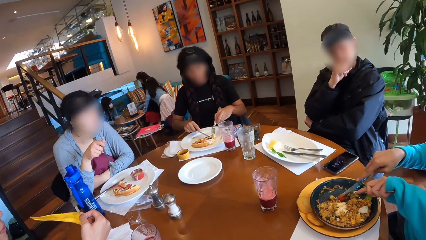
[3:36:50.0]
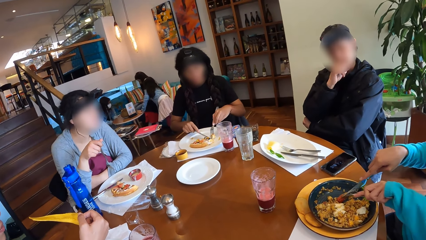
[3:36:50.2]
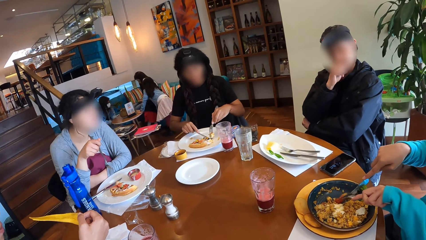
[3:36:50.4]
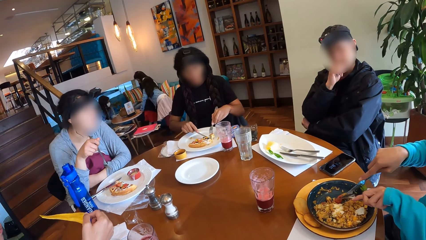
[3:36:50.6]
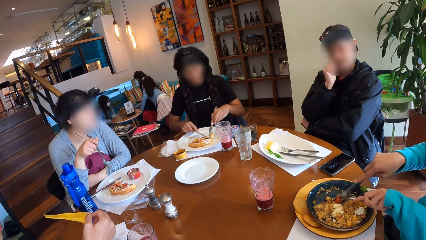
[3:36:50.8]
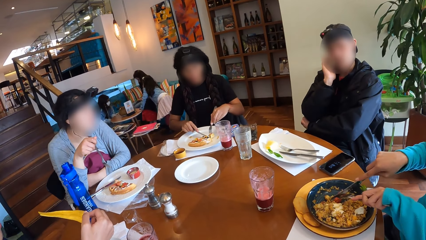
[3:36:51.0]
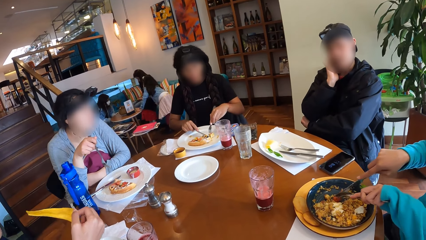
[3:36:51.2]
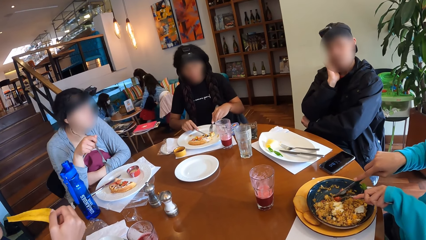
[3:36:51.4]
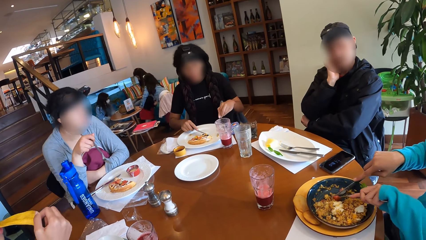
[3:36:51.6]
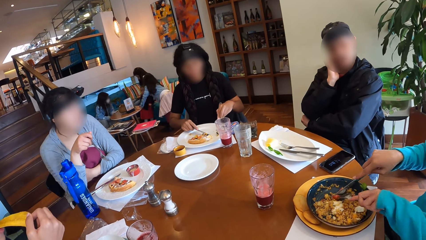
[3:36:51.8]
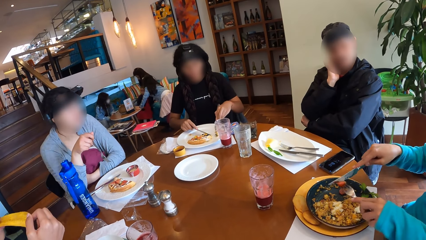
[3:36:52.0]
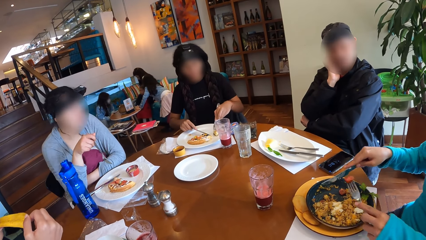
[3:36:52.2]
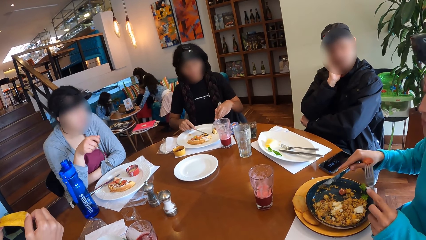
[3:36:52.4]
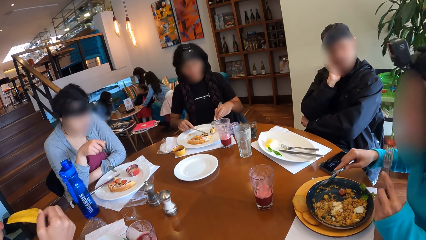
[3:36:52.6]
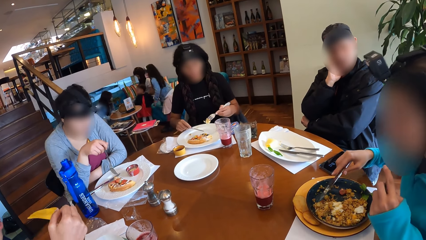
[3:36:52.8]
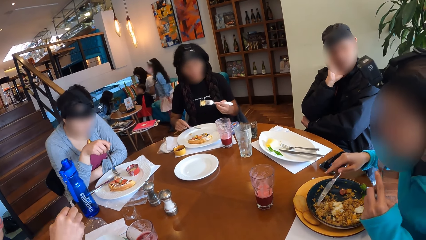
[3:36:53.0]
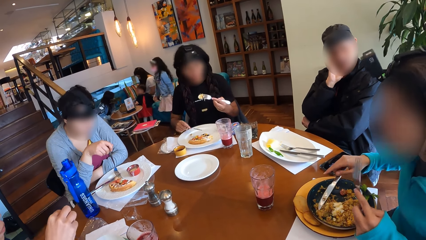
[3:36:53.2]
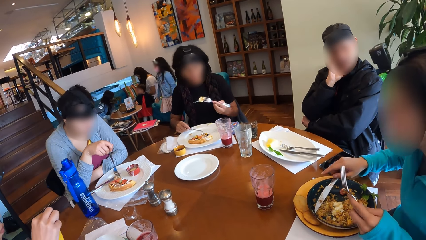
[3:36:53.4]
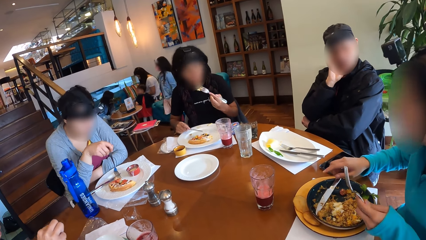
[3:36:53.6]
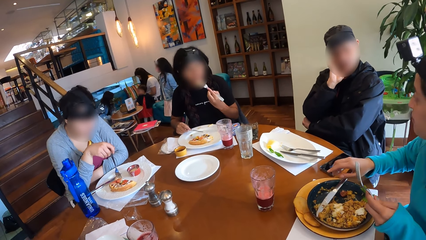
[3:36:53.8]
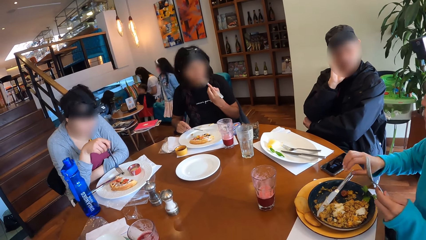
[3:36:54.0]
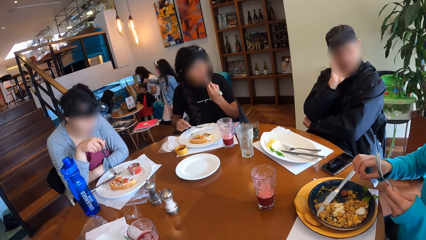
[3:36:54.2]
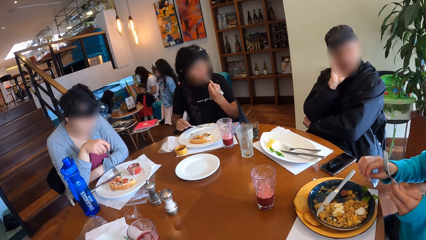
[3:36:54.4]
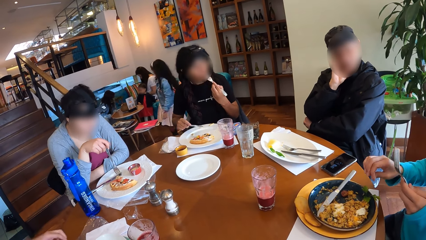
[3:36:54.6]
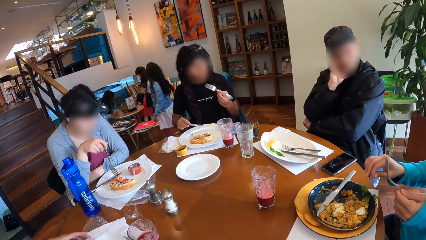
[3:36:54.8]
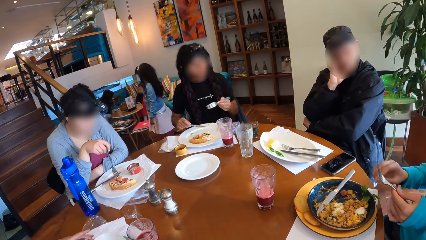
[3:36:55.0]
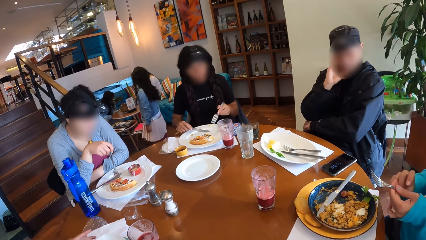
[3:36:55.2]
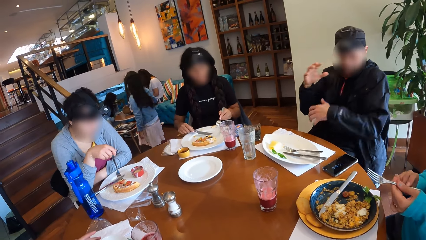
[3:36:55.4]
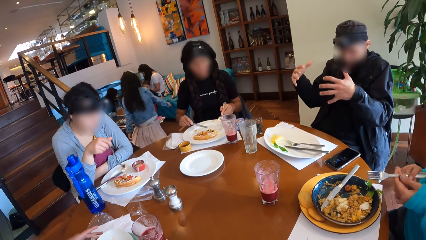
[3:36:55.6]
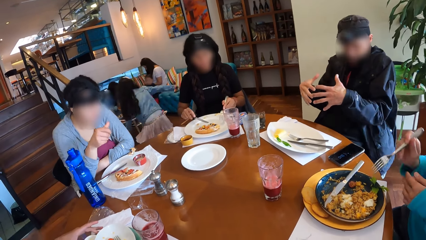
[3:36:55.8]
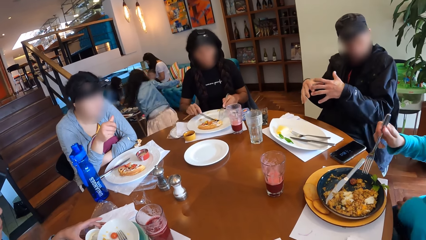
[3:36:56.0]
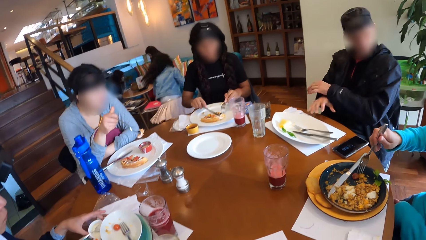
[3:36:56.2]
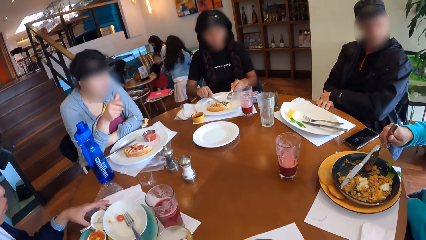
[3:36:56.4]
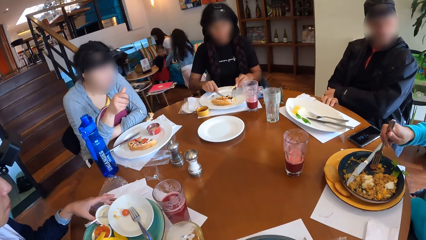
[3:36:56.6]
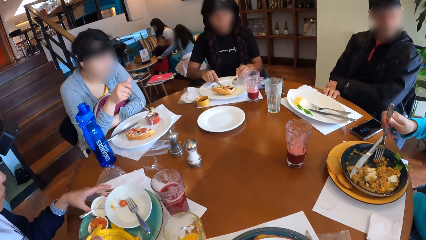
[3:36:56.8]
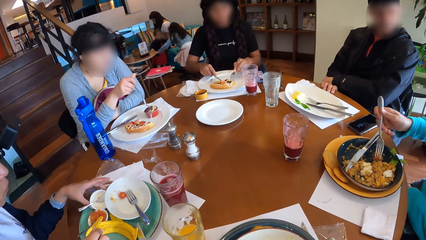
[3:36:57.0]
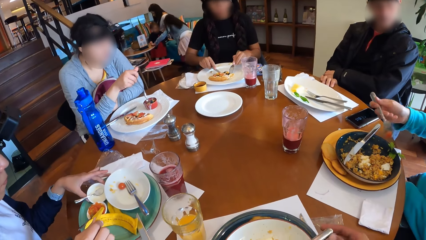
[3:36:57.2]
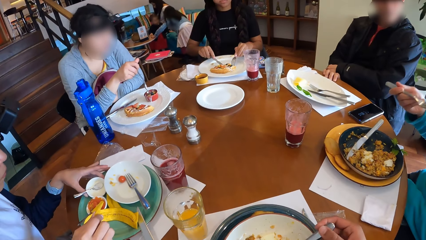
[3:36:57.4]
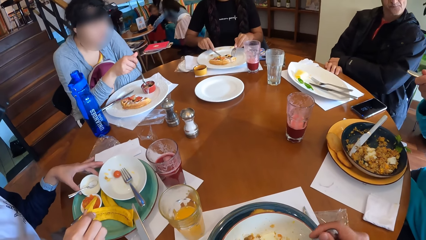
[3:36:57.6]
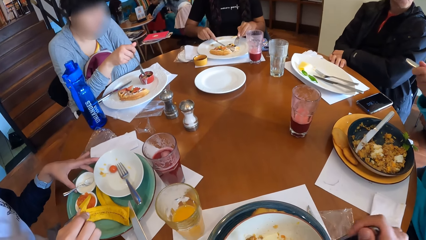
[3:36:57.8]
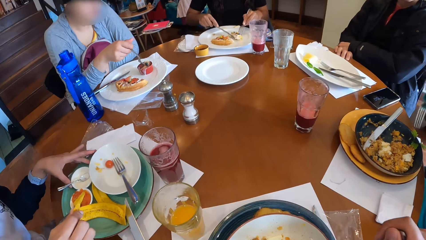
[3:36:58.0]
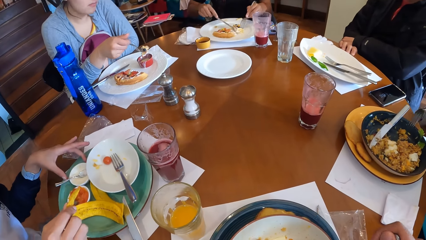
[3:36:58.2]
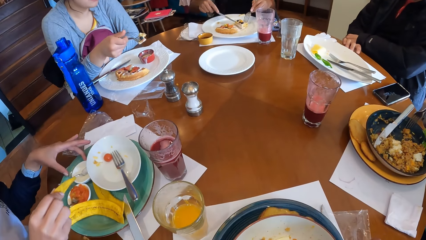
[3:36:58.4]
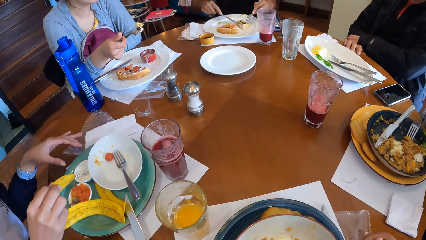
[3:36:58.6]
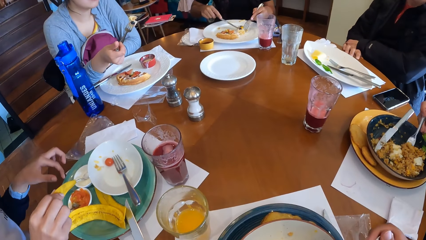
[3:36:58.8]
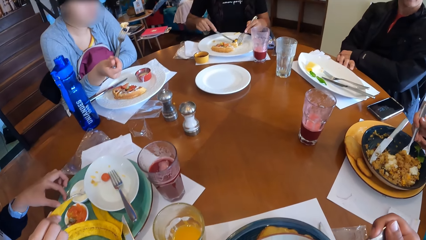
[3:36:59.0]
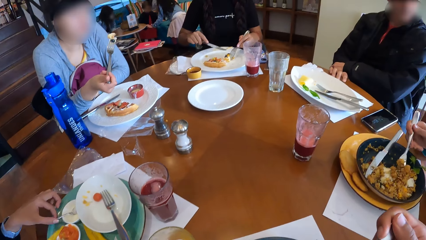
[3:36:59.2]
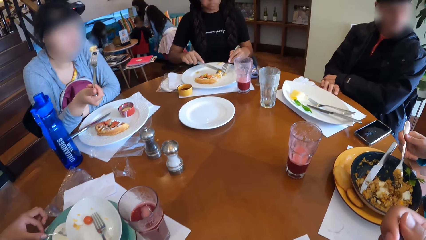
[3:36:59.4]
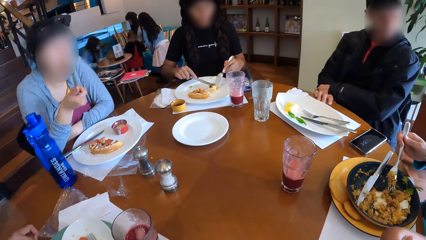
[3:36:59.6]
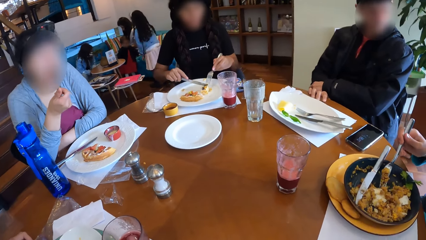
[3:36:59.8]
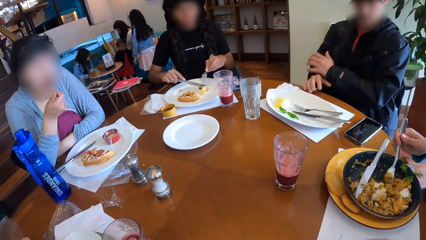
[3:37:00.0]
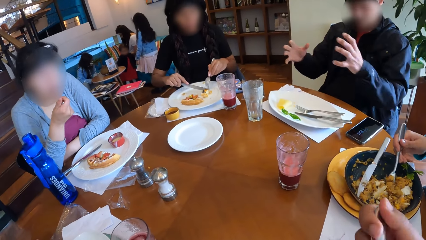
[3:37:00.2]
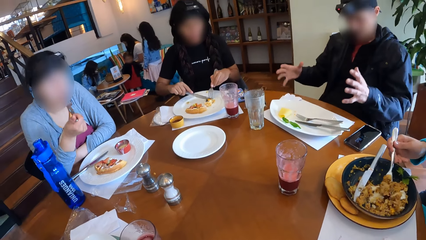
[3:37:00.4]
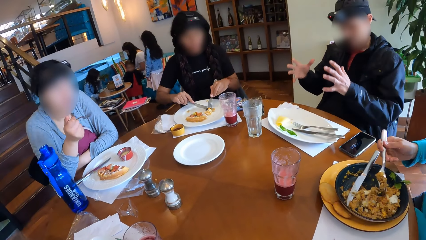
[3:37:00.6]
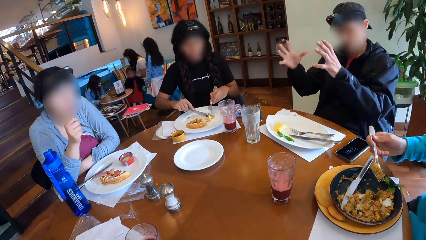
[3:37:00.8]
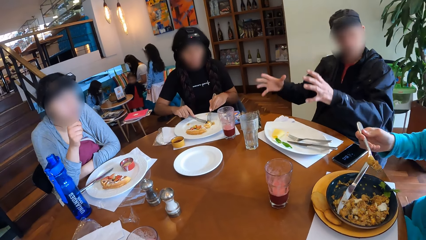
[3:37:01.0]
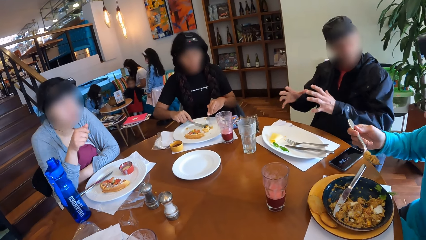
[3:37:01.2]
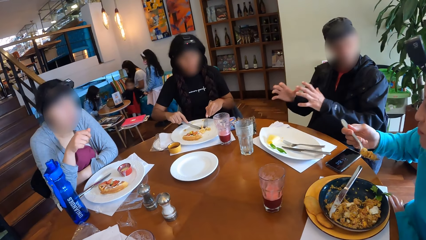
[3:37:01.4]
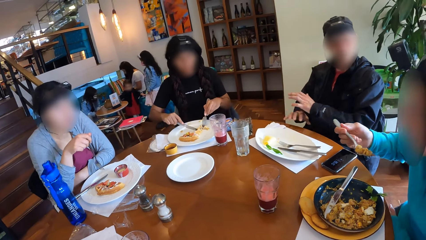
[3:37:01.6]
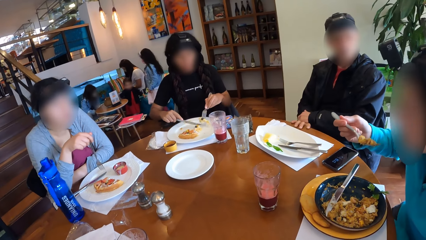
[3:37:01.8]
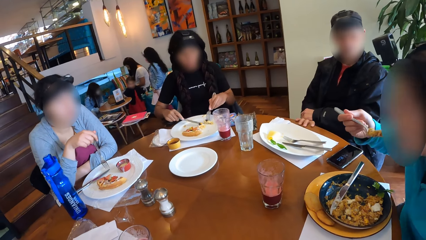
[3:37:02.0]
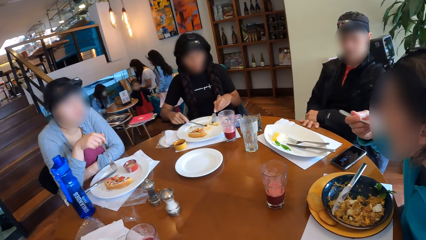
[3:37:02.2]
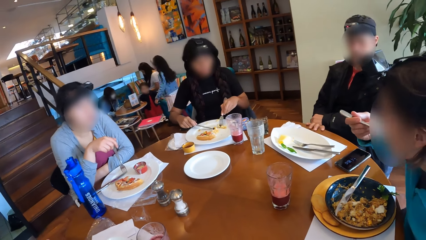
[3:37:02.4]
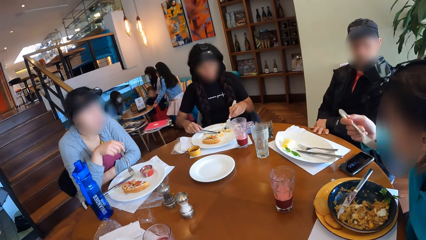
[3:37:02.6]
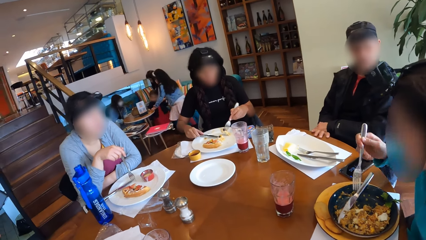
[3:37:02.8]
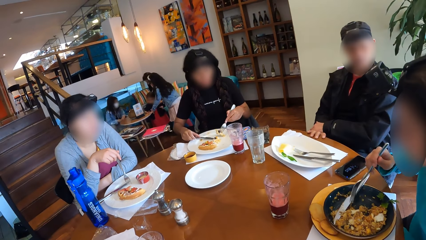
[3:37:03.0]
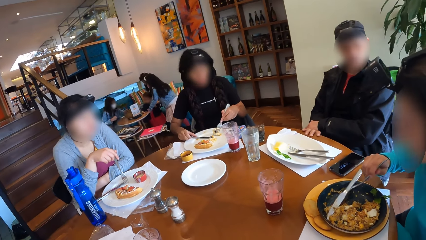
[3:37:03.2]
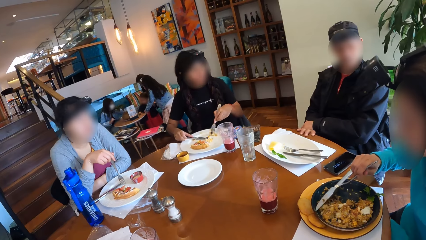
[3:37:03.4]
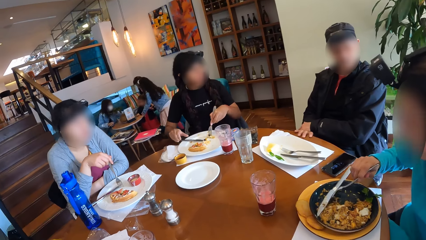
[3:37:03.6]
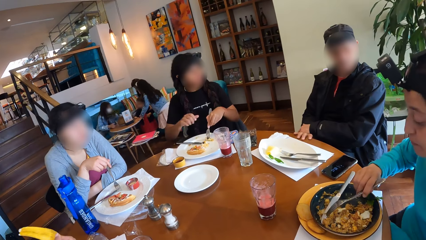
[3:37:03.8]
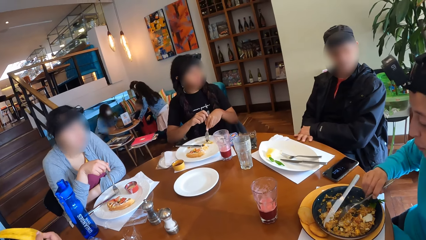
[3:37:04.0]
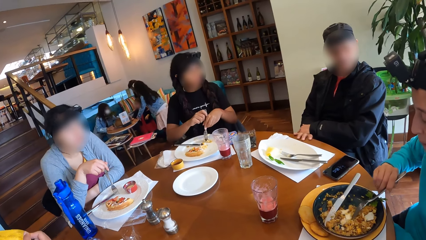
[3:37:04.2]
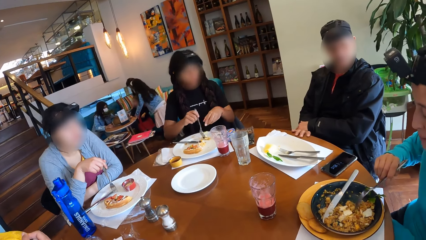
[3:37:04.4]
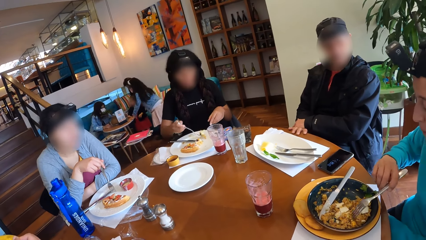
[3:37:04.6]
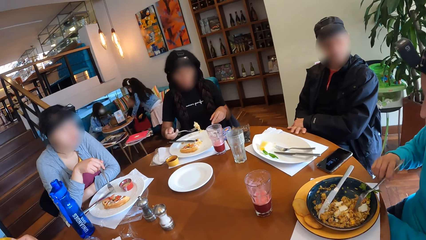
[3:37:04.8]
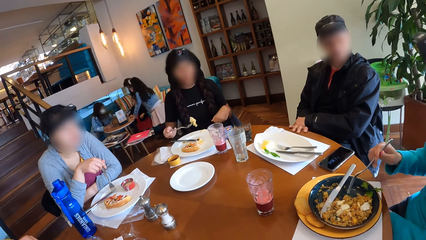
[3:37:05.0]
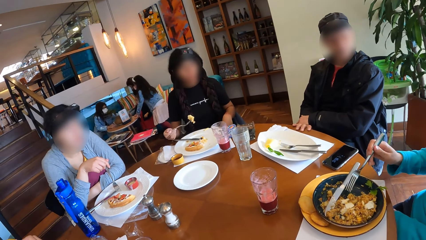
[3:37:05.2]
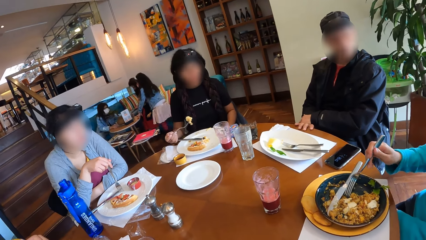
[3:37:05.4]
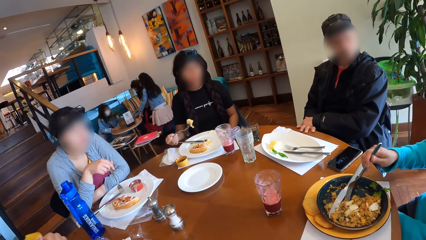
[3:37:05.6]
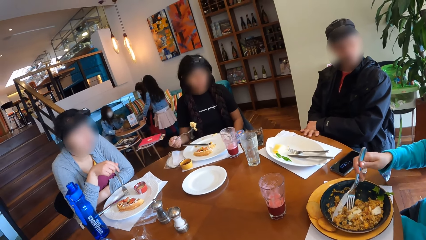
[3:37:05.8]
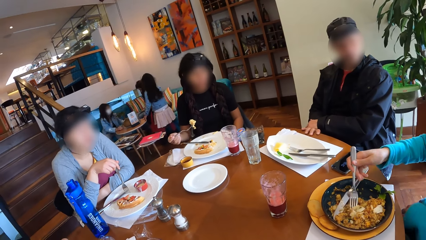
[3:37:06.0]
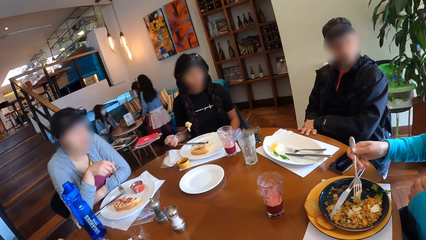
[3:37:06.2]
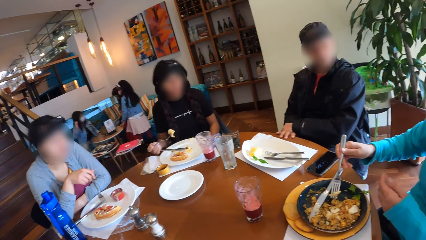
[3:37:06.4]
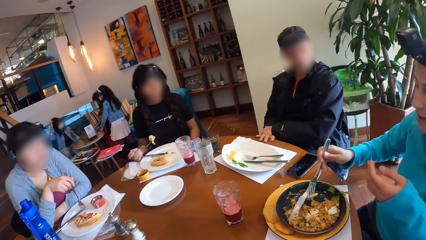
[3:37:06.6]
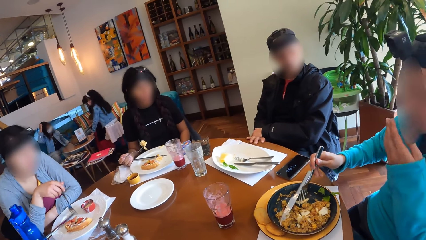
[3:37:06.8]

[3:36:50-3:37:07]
A woman picks the waffles from the plate with her left hand. Another woman eats from a slice of chips in her right hand. A third woman picks the strawberry with the fork in her left hand. The third woman eats from the fork in her left hand. The first woman lifts the fork with waffles in her left hand. A fourth woman picks some waffles with the fork in her right hand. The third woman places the knife on the plate with her right hand. The first woman eats from the fork in her left hand. The third woman transfers the fork from her left hand to her right hand. The second woman adjusts a bowl of sour cream on the plate on the table with her left hand. The first woman cuts the waffles with the knife in her right hand. A man places his right hand on the table. The third woman picks some topping with the fork in her right hand. The fourth woman dips the waffles into the dipping sauce with the fork in her right hand. The camera wearer picks some porridge from the plate with the fork in his right hand. The third woman picks some porridge with the fork in her right hand. The camera wearer eats from the fork in his right hand. The fourth woman eats from the fork in her right hand. The man removes his right hand from the table. The camera wearer looks around. The first woman cuts the waffles with the knife in her right hand. The man places his right hand on the table. The third woman eats from the fork in her right hand. The second woman eats from the slice of chips in her right hand. The first woman transfers the fork from her left hand to her right hand. The third woman moves some porridge with the fork in her right hand. The first woman lifts the fork with waffles in her right hand. The third woman picks some porridge with the fork in her right hand.
